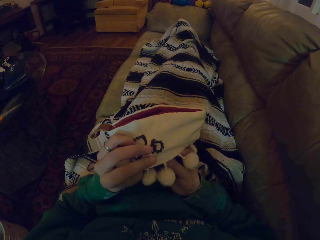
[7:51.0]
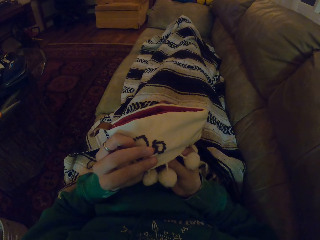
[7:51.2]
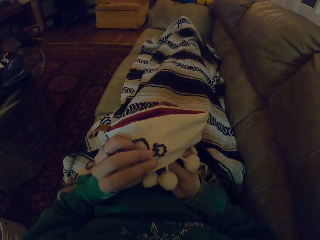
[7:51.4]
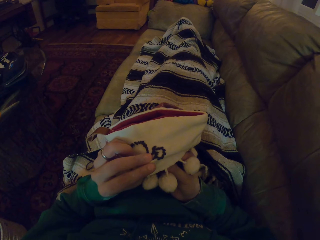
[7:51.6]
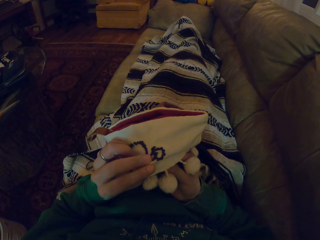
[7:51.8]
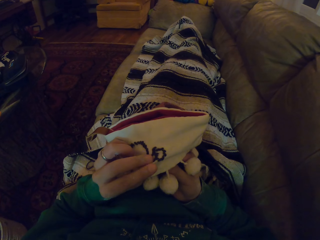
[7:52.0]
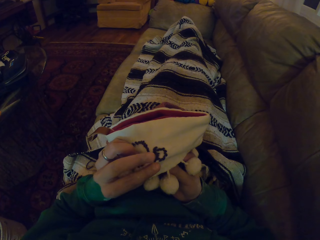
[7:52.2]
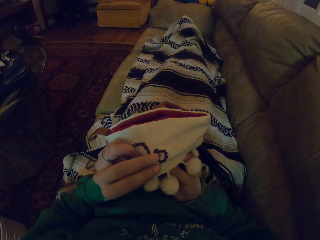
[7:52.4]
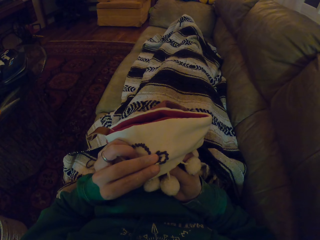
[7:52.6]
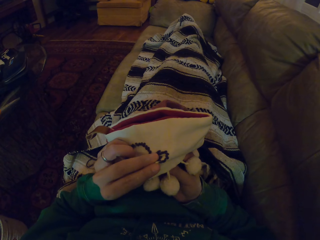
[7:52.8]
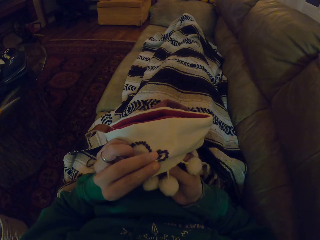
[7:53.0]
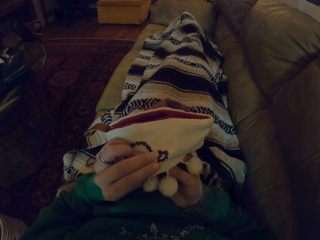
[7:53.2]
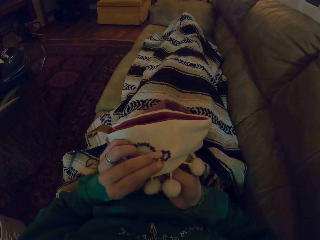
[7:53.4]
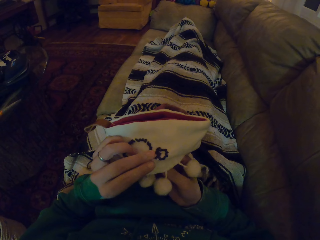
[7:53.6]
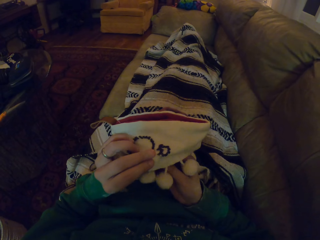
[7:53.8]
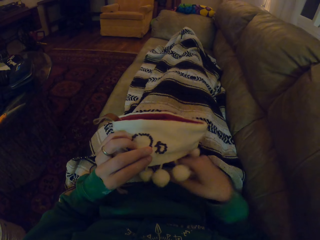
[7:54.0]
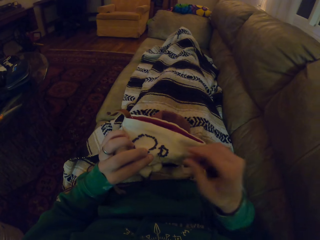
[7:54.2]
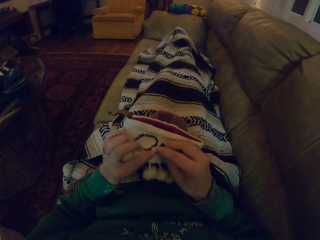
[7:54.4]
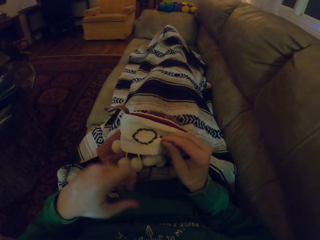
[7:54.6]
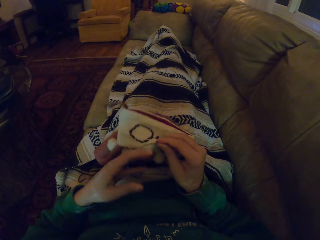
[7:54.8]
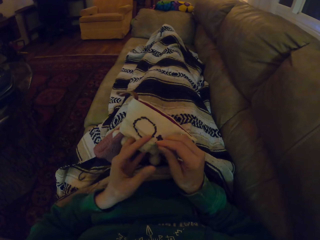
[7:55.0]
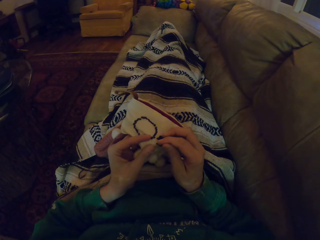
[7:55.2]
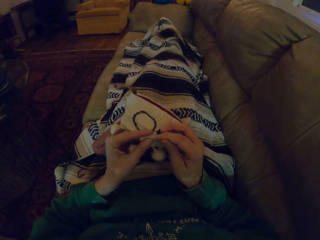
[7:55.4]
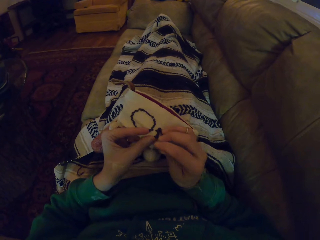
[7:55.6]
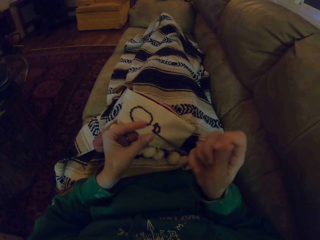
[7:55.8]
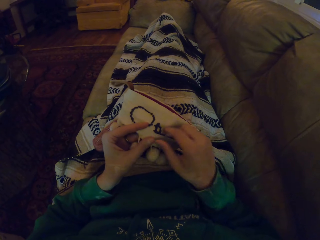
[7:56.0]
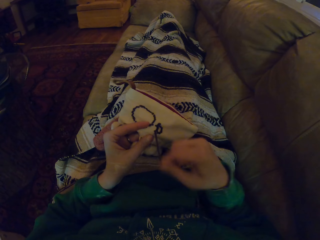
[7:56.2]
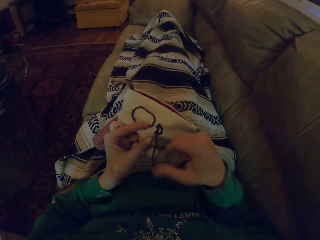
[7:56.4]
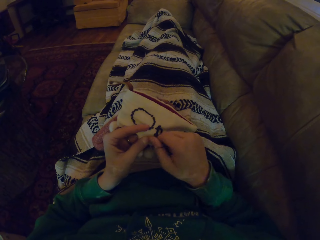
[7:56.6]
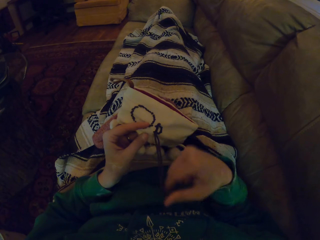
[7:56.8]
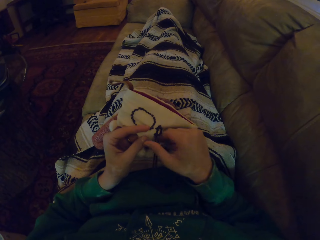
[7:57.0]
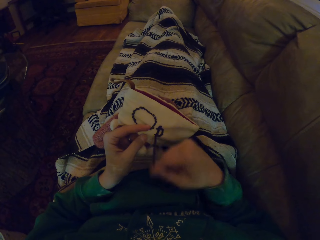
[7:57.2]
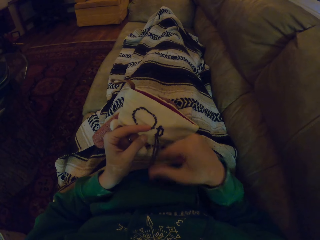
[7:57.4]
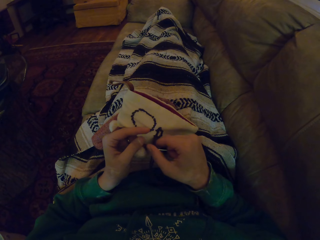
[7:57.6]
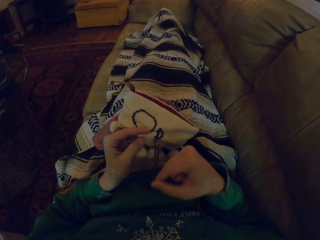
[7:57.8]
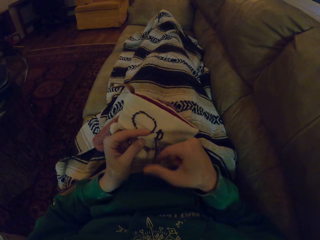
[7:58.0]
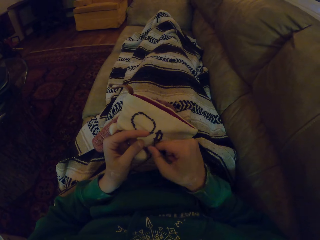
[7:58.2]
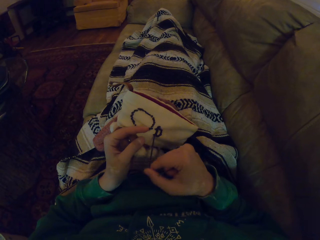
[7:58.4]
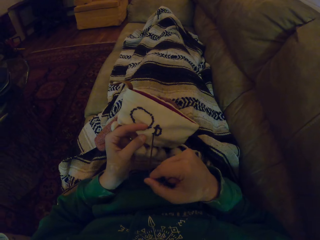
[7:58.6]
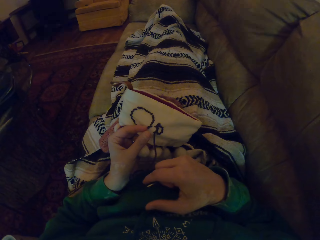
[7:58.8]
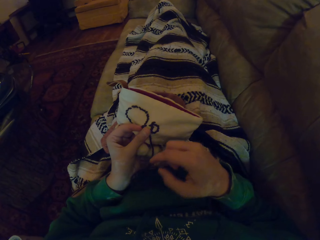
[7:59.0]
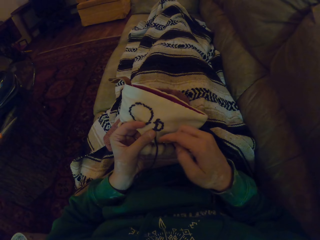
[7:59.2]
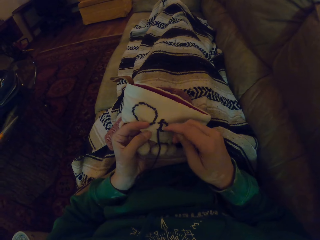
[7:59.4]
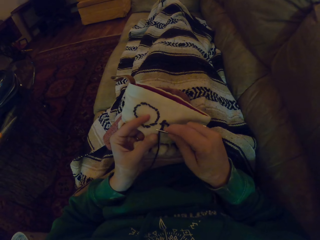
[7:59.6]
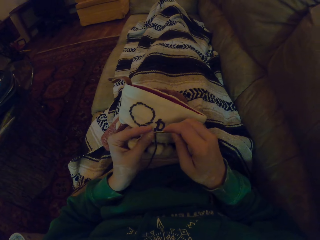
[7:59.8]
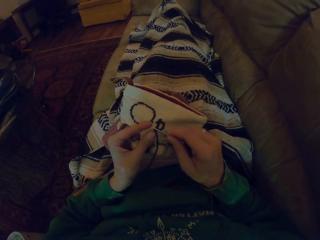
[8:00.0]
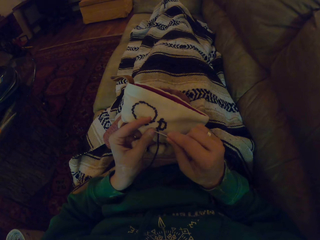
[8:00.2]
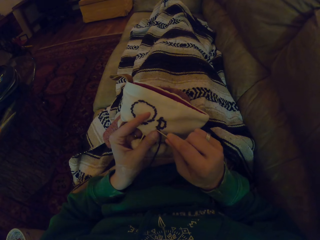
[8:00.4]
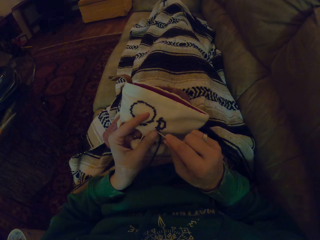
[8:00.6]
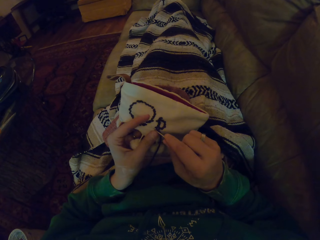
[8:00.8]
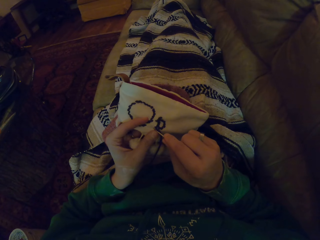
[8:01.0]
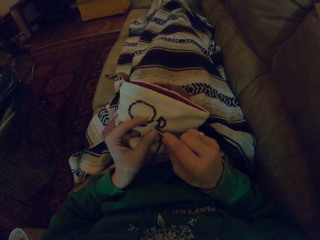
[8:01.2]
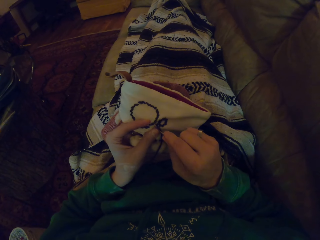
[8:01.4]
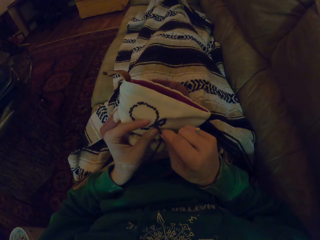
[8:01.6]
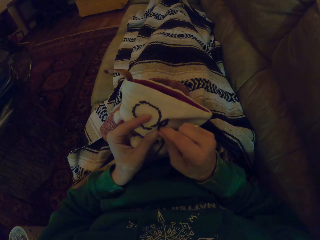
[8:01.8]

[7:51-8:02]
The camera wearer stares at fabric in the room. They knit the garment. They move the hand holding the garment. They pull the thread. They knit the fabric with a sewing needle. They straighten the garment. They insert the sewing needle in the garment.

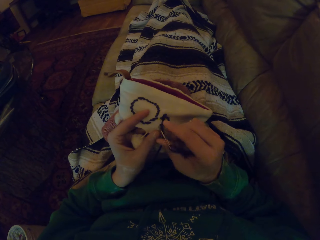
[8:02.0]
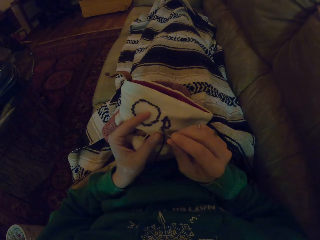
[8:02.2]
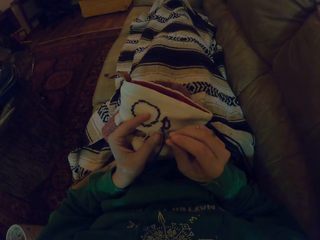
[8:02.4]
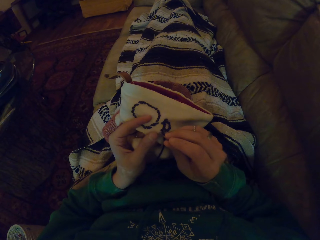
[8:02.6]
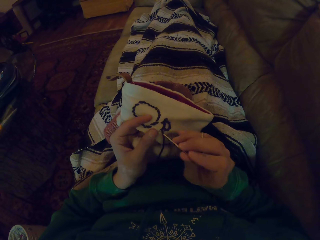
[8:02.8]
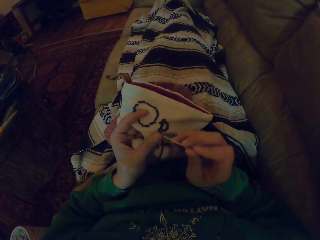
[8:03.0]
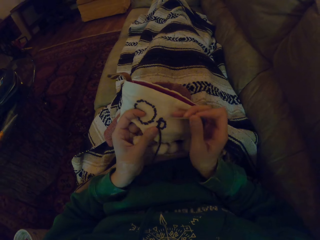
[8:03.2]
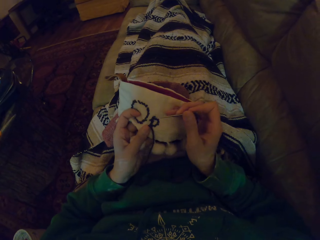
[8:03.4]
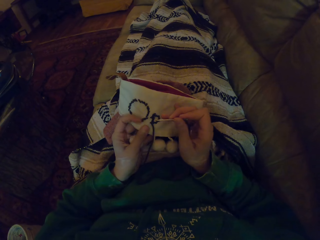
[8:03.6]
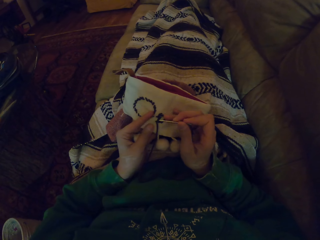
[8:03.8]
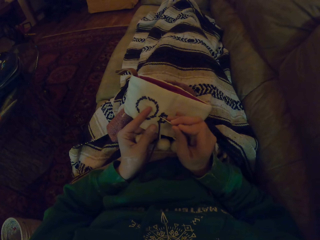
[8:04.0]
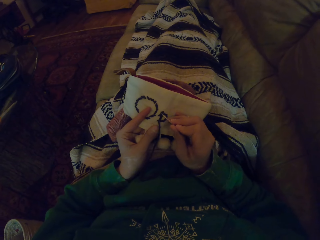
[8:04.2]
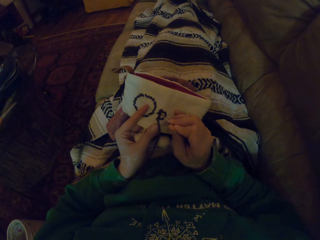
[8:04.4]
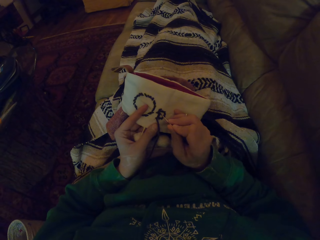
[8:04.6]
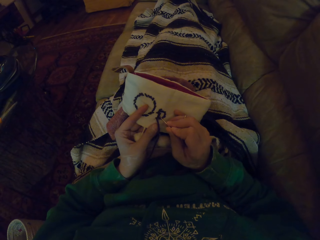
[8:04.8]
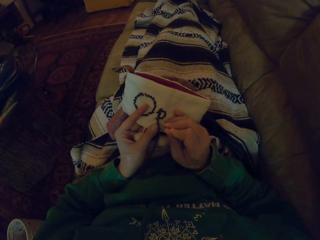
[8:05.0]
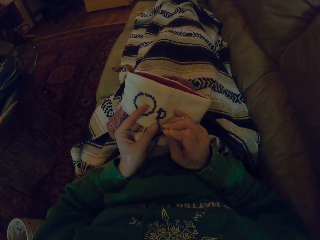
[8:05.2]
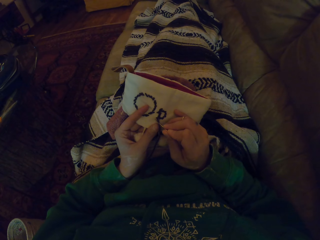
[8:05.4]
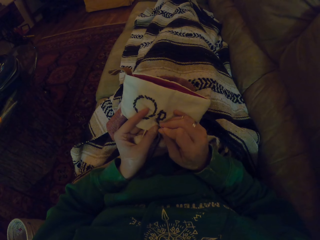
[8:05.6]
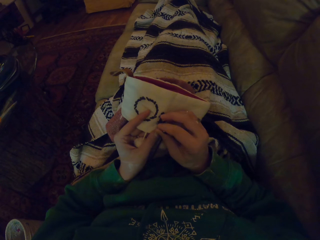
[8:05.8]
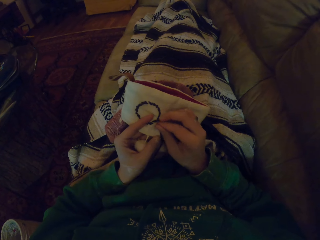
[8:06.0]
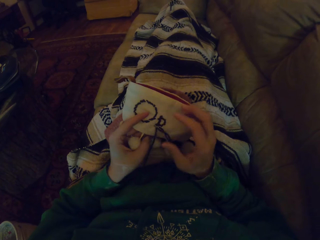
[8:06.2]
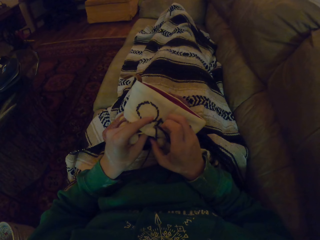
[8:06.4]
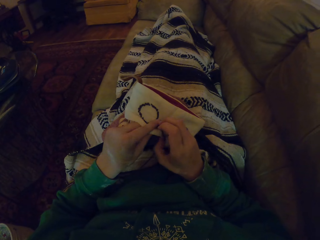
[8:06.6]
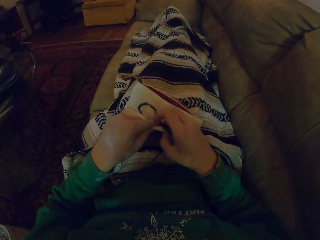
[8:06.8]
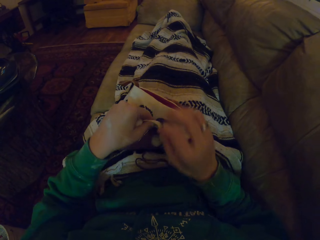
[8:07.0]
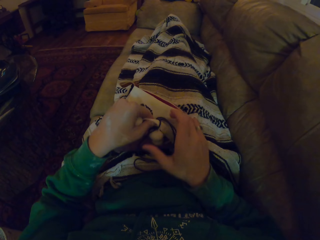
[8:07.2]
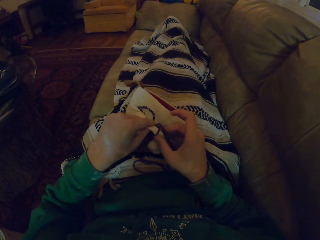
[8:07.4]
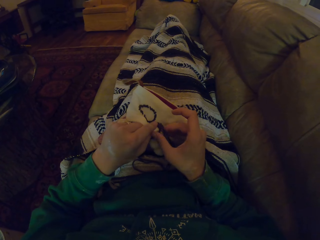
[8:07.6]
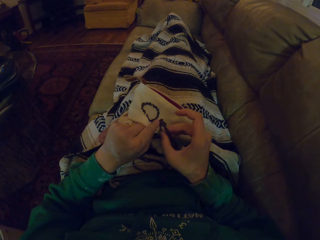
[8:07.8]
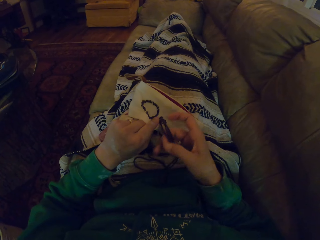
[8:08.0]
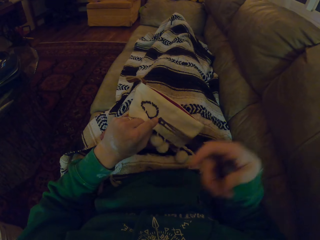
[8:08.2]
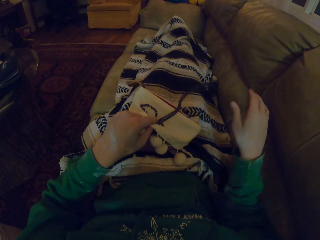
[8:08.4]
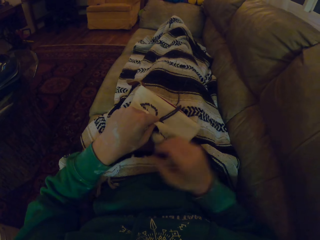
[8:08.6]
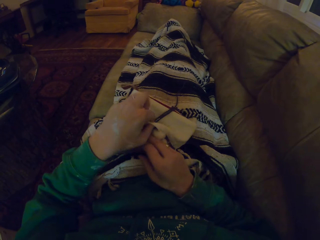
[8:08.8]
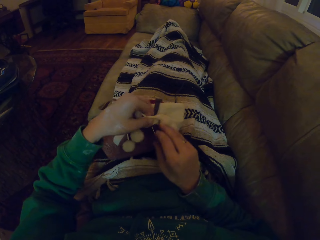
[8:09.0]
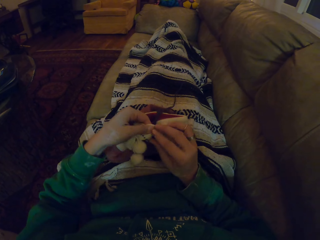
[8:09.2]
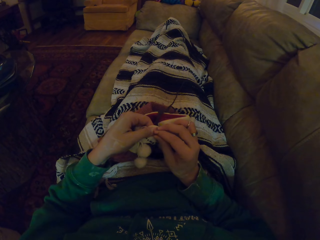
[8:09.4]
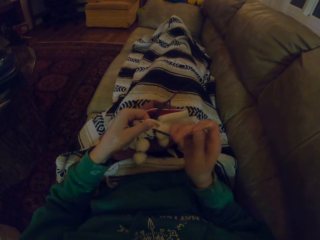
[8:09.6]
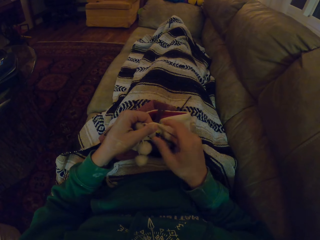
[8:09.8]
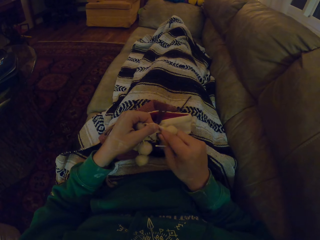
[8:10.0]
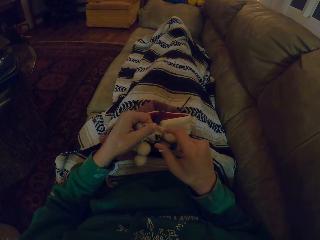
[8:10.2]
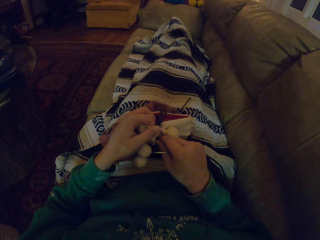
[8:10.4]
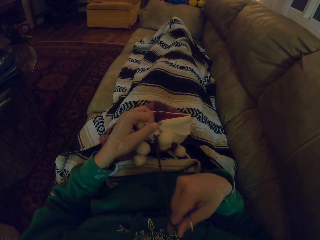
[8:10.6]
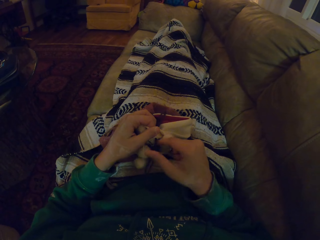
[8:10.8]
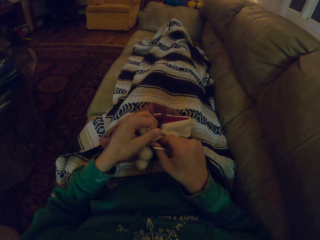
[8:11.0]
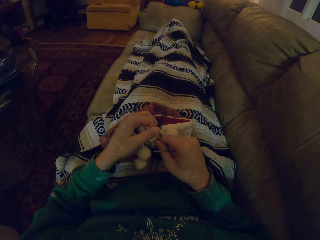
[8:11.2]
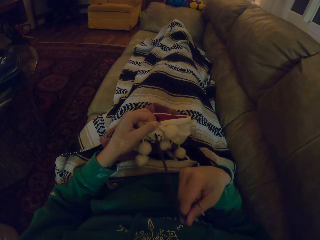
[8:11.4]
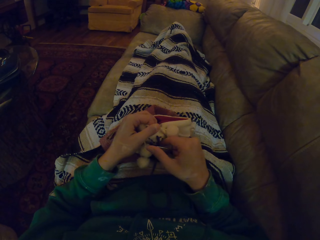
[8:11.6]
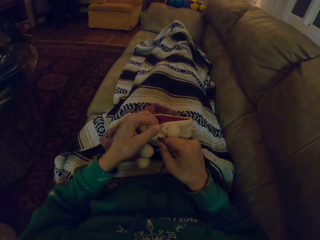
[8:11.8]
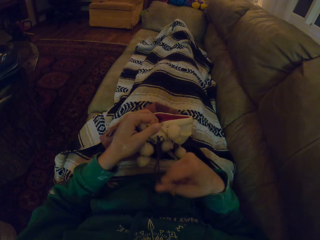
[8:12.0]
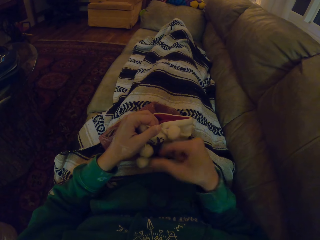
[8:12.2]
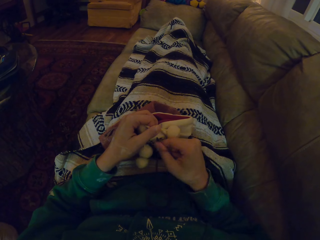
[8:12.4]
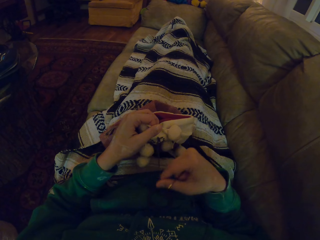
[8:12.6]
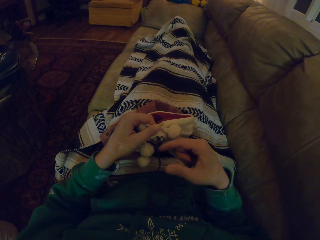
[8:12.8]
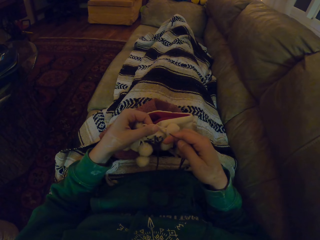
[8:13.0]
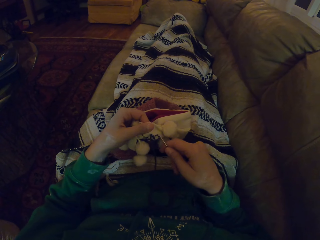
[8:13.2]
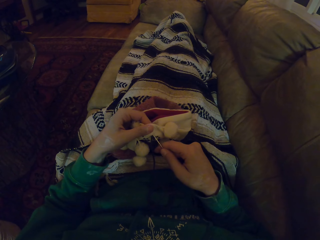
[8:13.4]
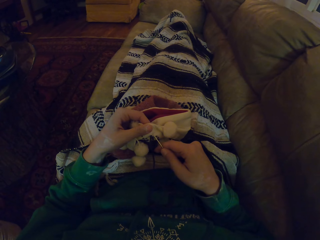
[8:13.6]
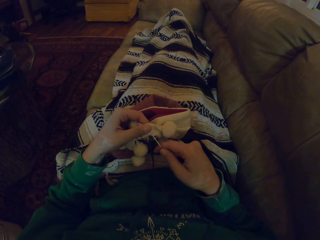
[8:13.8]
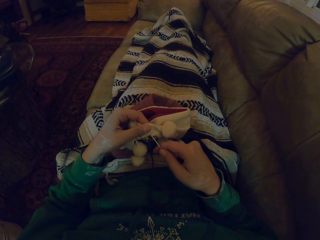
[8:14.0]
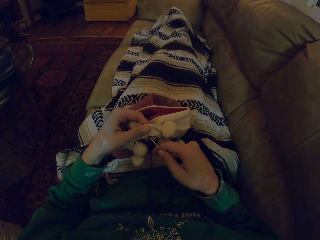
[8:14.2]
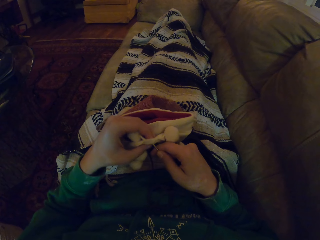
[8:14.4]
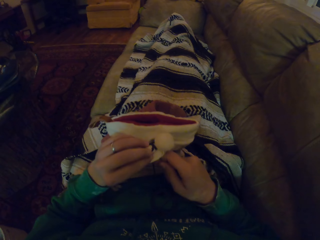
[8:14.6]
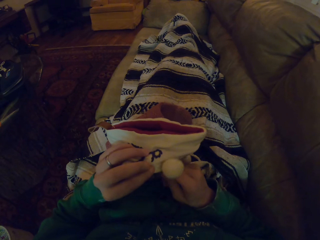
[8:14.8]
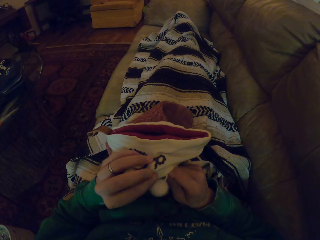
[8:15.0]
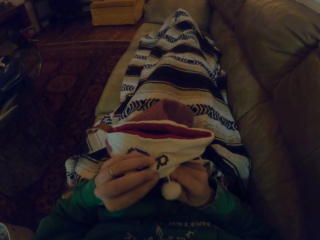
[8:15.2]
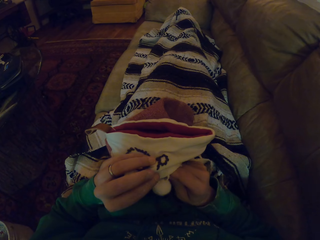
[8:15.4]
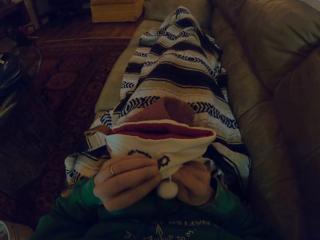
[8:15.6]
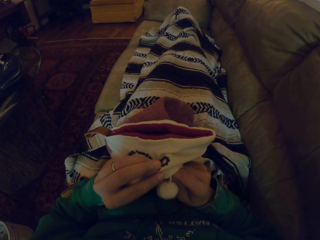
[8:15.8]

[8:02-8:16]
The camera wearer removes the sewing needle in the garment. They adjust the garment. They knit the garment. They fold the garment. They push the thread. They fold the garment. They pull the thread. They knit the garment. They turn the garment.
